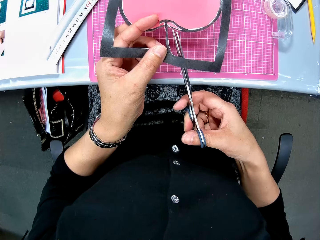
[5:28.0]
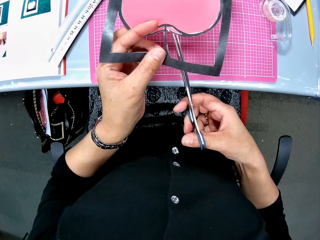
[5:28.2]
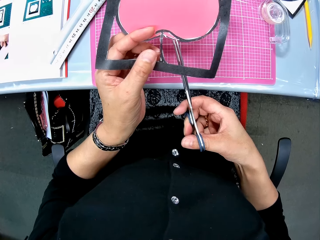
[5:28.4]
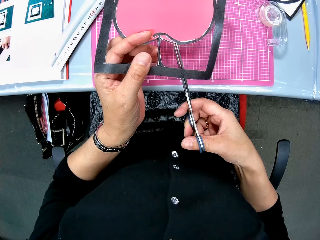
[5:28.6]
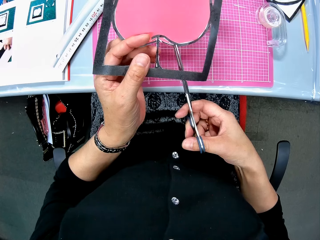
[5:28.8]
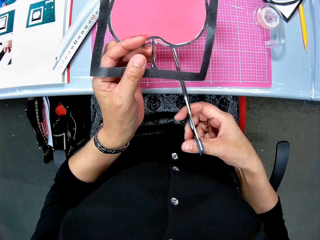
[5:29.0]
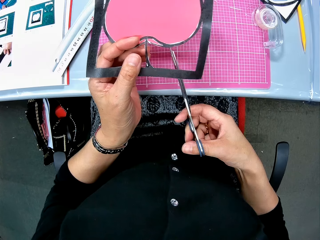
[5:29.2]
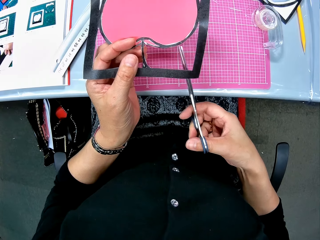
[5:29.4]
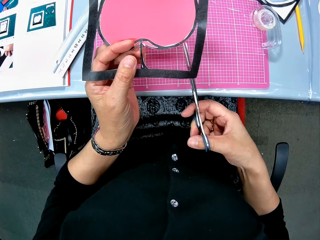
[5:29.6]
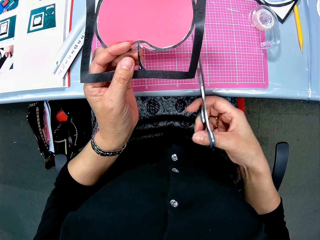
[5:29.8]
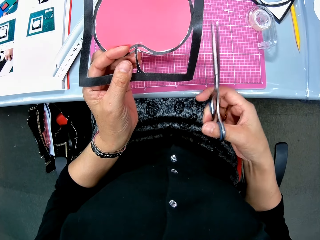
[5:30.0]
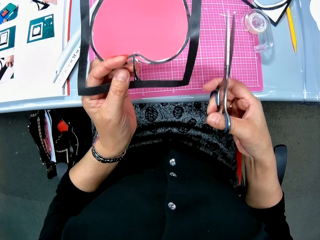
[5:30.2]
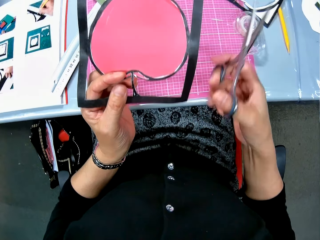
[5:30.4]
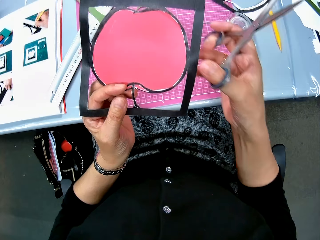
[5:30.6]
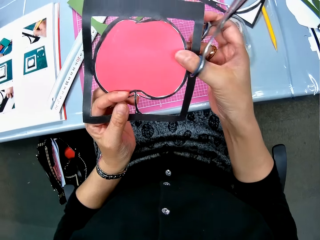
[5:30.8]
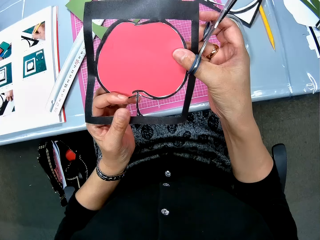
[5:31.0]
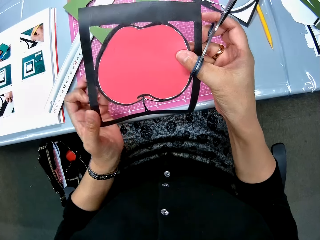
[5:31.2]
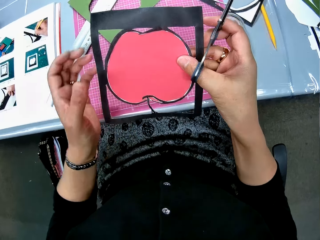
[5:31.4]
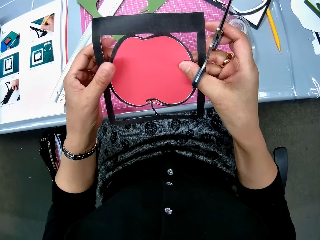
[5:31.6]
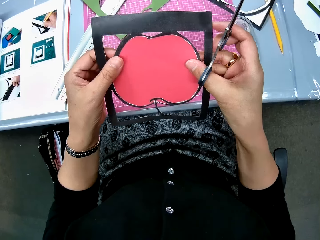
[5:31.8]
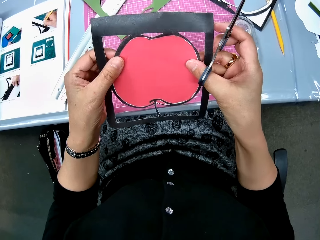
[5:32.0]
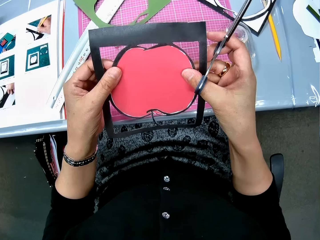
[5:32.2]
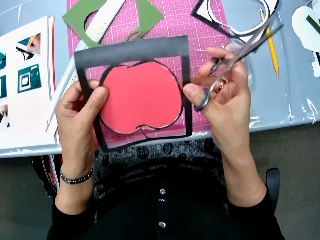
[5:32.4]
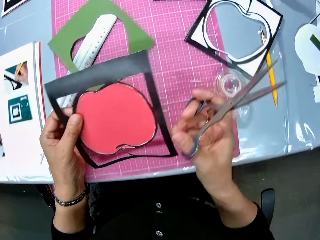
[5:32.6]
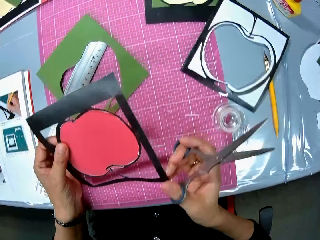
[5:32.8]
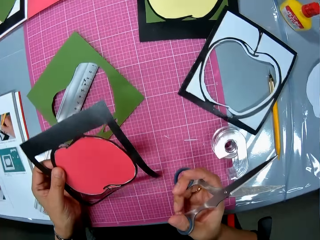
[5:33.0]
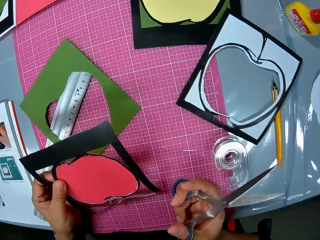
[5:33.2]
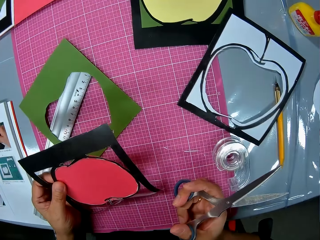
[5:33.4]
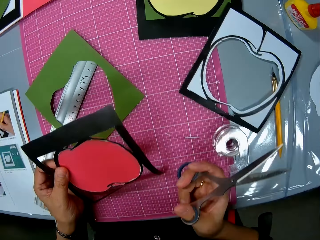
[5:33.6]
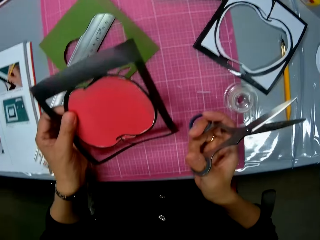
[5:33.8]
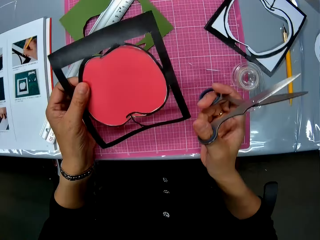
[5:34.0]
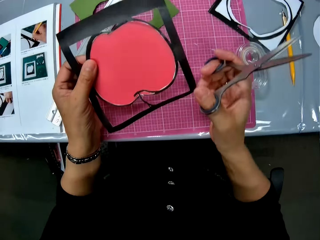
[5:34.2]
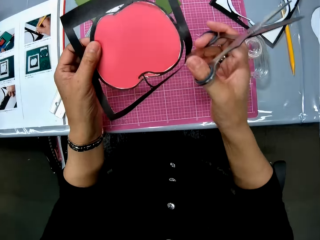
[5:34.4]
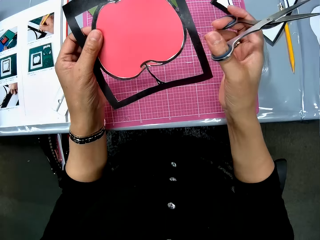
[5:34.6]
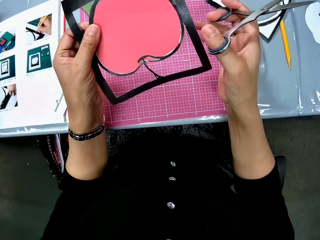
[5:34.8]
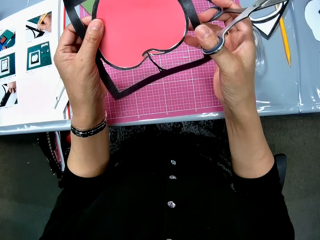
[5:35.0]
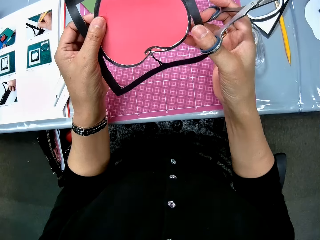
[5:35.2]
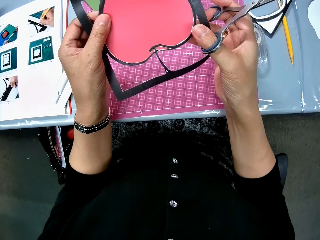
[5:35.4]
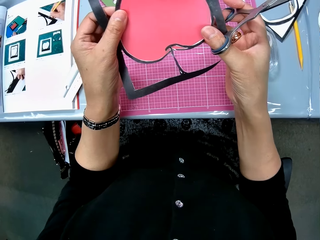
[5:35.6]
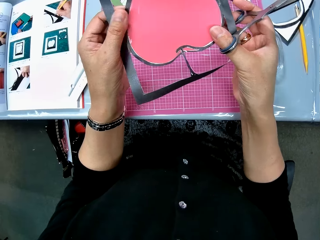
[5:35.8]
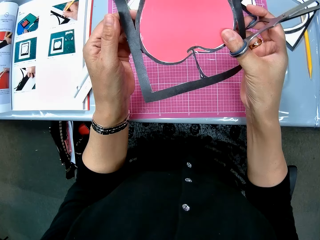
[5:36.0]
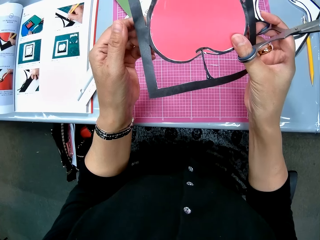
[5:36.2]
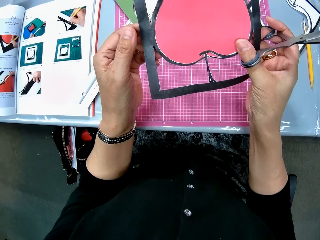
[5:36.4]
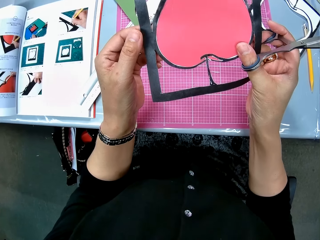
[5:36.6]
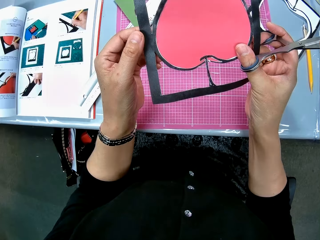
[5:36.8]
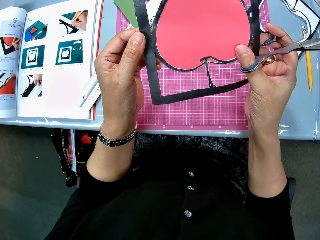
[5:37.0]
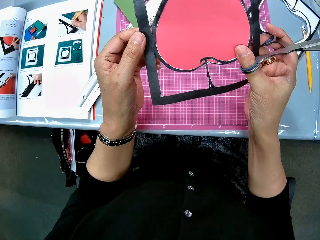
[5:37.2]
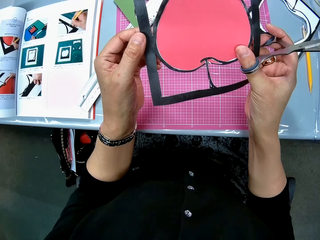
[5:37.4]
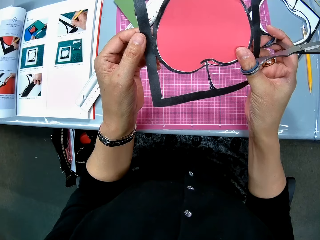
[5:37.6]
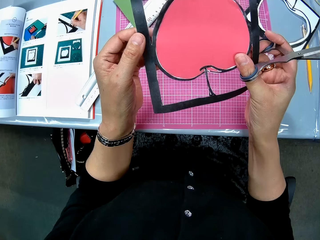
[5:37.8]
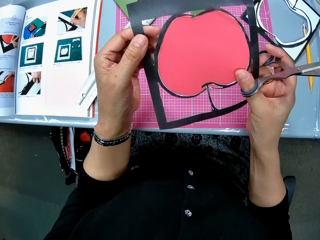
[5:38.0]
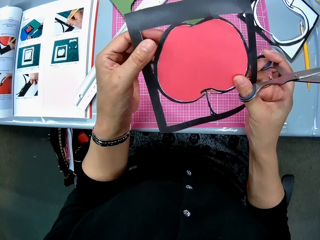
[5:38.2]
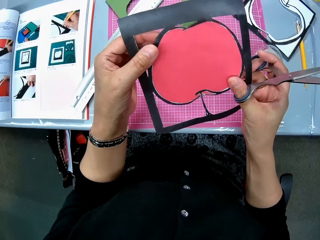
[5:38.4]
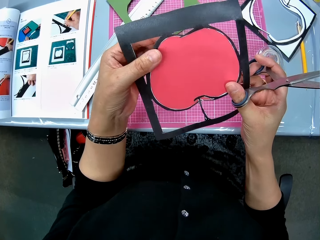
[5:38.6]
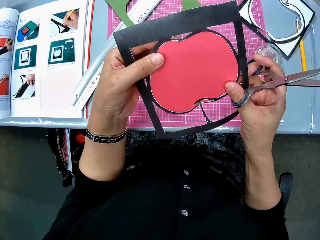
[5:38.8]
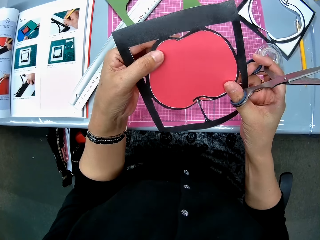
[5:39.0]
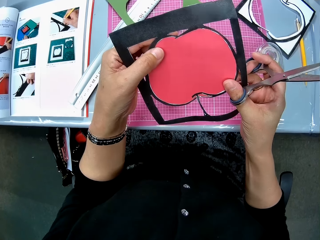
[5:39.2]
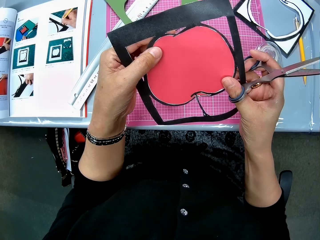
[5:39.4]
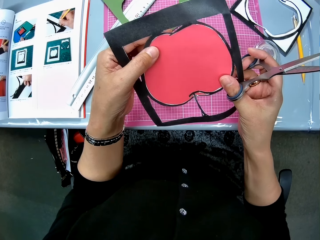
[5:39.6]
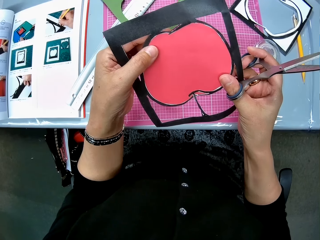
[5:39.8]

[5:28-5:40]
The camera wearer holds the art paper with both hands.

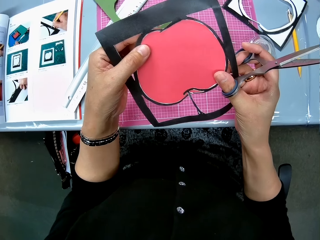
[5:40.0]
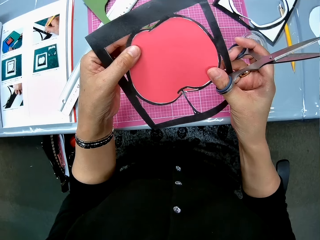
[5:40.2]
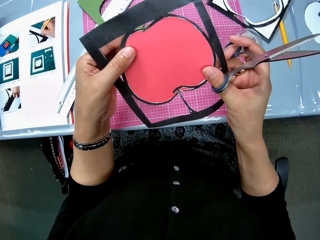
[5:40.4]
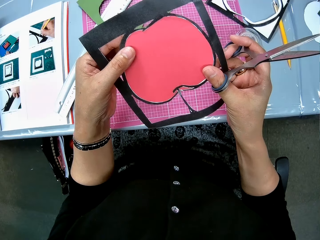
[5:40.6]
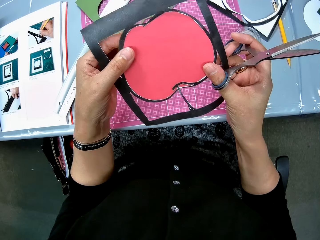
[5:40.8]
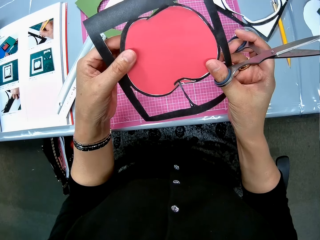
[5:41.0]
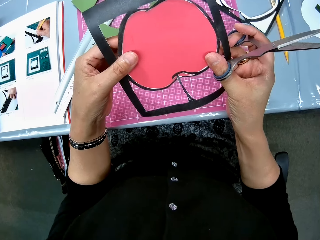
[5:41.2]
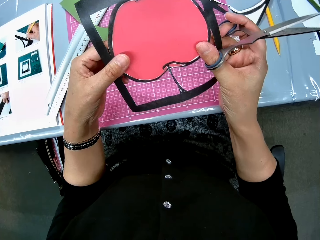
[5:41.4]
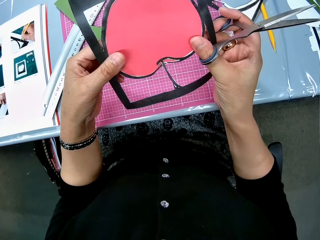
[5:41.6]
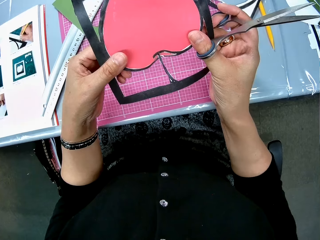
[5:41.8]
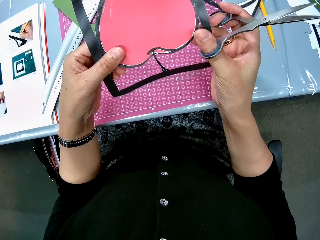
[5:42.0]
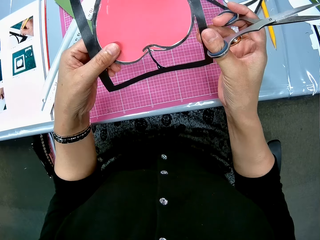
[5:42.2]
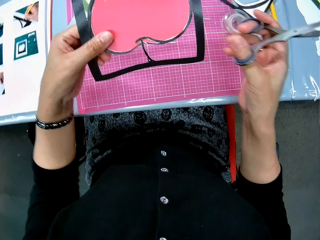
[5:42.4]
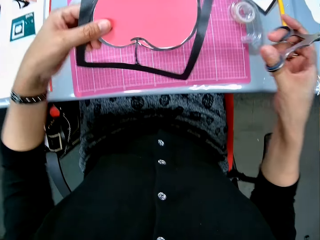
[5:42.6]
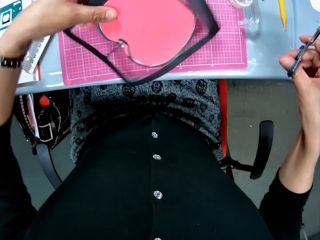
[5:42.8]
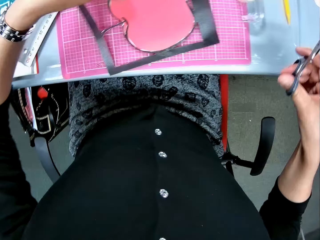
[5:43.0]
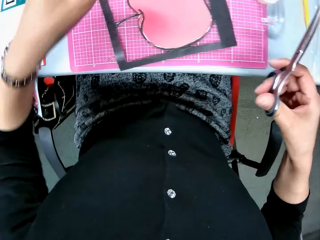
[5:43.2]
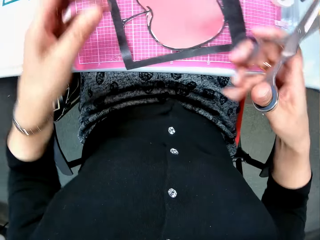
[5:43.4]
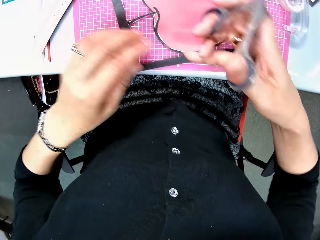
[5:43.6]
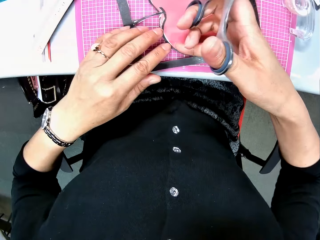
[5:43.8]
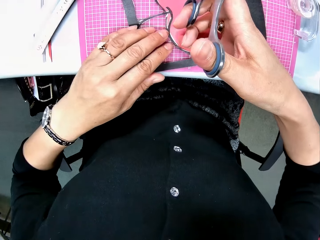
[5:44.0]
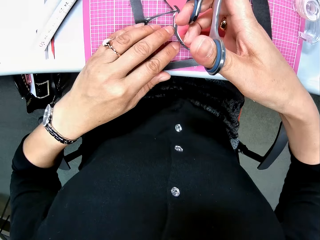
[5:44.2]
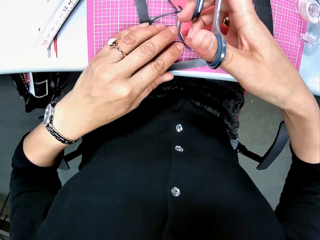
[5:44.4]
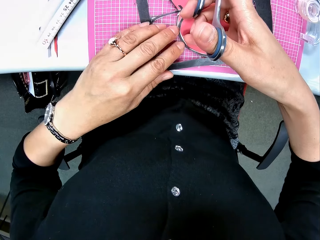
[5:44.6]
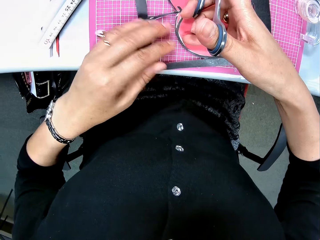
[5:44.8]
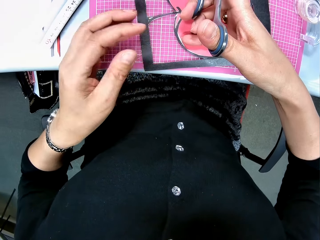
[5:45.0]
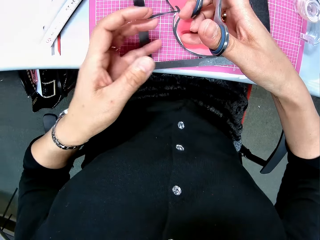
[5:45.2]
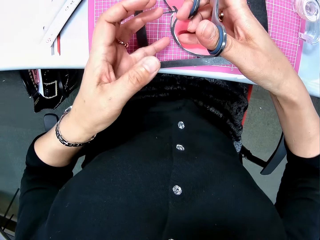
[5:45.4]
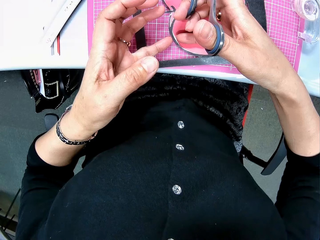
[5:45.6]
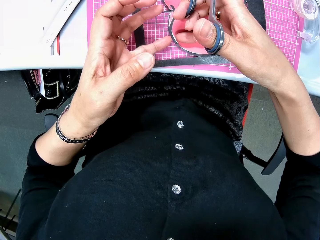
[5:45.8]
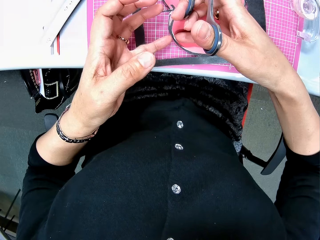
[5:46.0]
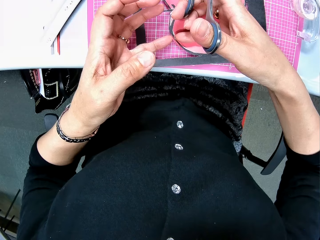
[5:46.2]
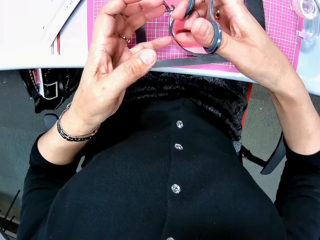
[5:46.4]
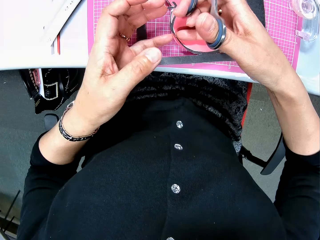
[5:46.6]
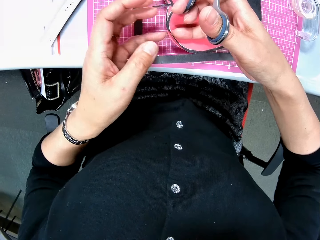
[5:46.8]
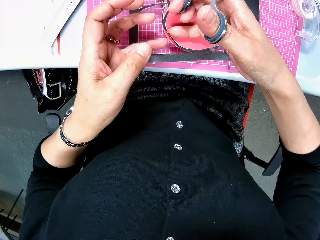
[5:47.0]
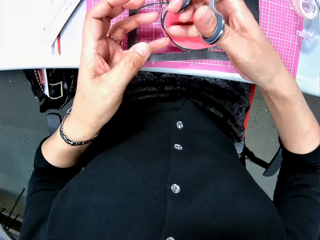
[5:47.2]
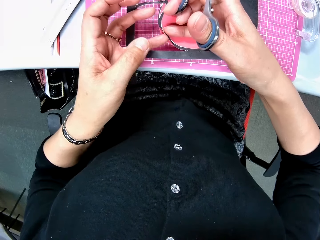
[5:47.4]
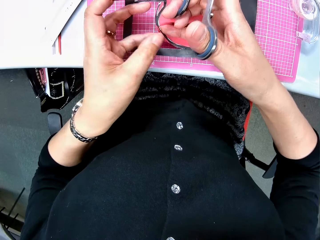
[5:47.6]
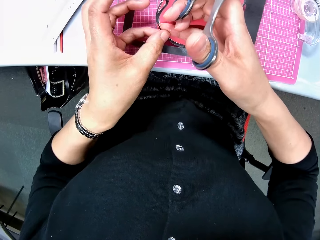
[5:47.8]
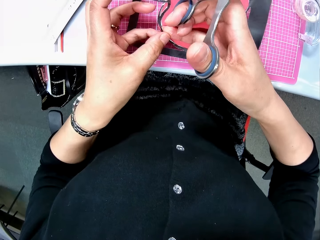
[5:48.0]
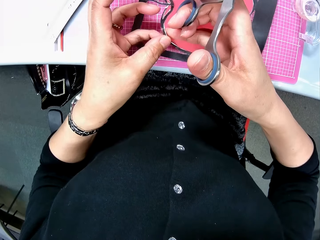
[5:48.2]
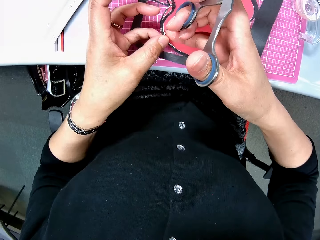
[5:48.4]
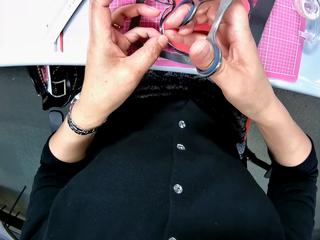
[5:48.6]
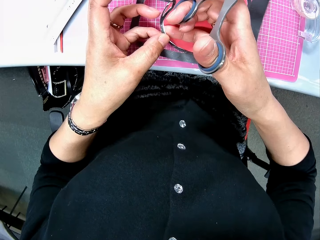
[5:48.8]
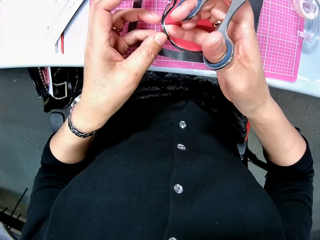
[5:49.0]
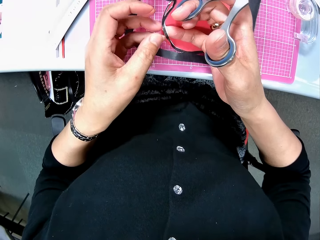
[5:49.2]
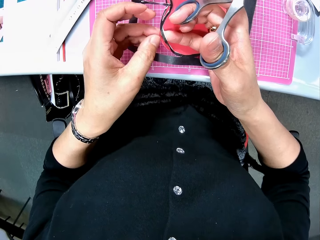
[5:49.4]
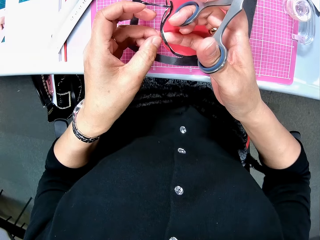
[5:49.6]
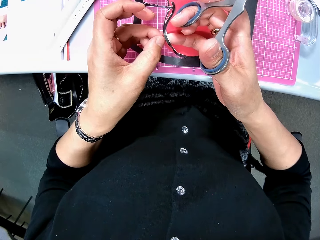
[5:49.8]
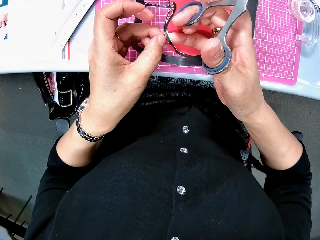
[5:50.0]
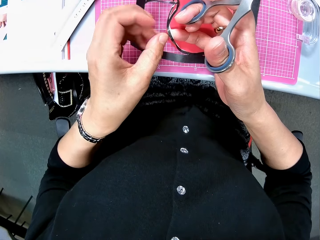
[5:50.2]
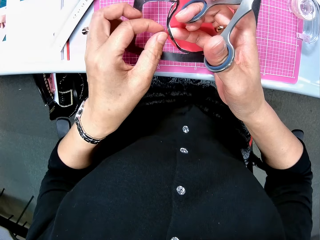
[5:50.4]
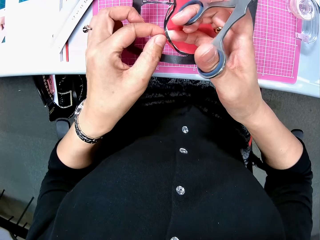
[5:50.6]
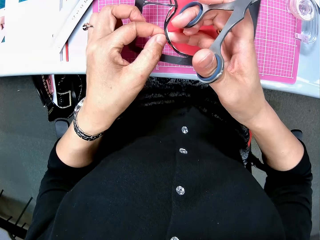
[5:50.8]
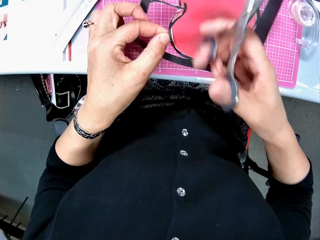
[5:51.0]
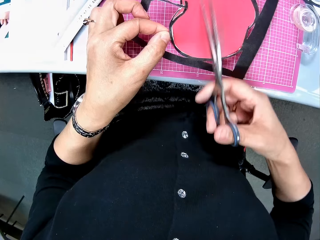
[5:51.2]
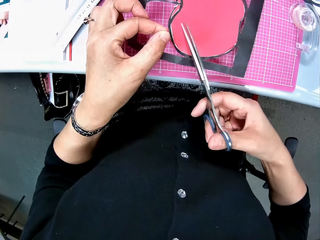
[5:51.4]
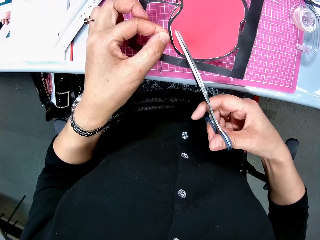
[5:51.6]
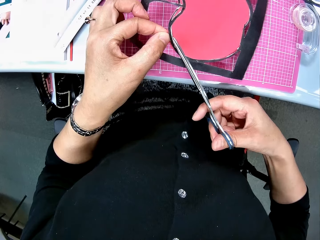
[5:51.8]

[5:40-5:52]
The camera wearer drops the art paper or crafting paper on the pink sheet. She lifts part of the crafting paper. She places her right finger on the apple cut-shape in the art paper.
